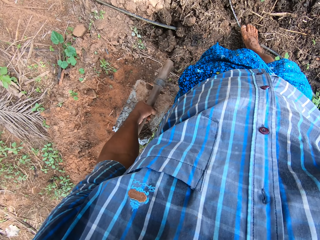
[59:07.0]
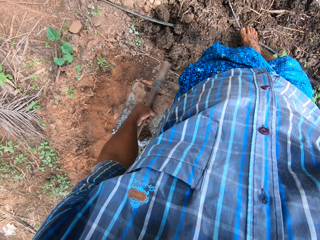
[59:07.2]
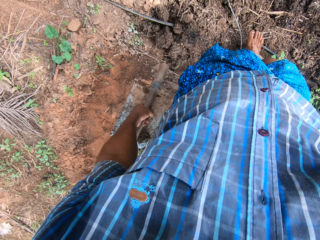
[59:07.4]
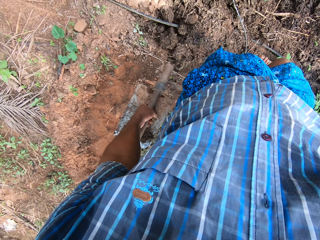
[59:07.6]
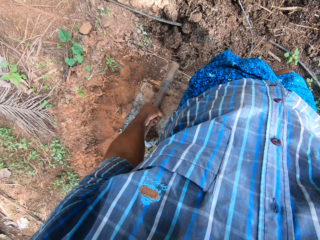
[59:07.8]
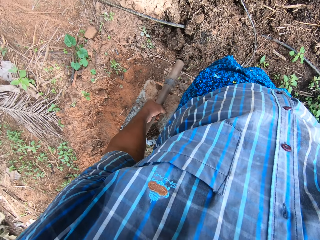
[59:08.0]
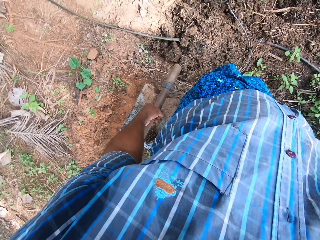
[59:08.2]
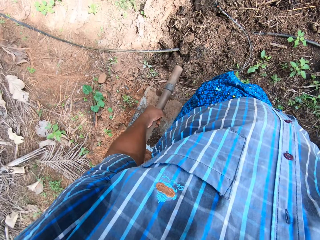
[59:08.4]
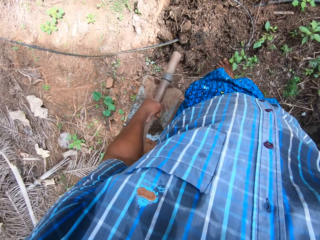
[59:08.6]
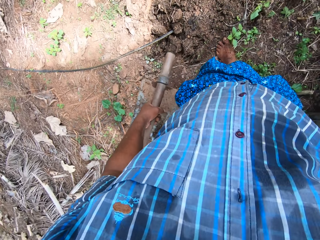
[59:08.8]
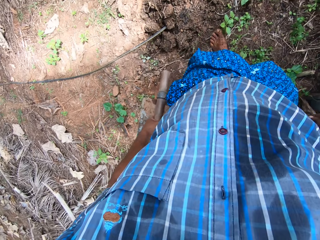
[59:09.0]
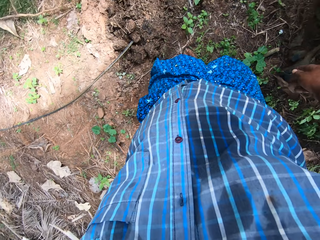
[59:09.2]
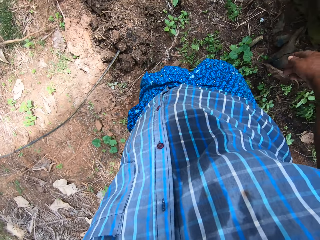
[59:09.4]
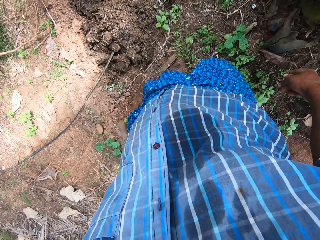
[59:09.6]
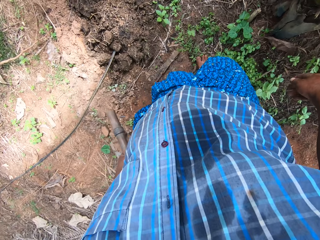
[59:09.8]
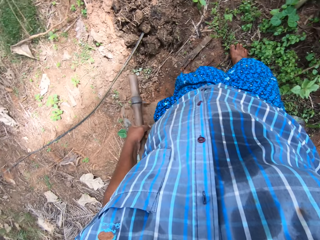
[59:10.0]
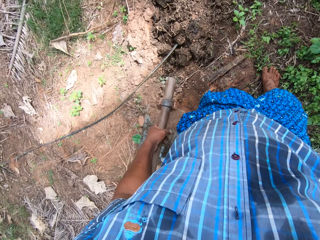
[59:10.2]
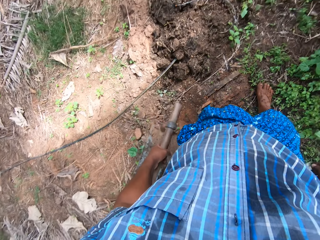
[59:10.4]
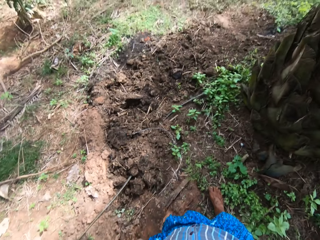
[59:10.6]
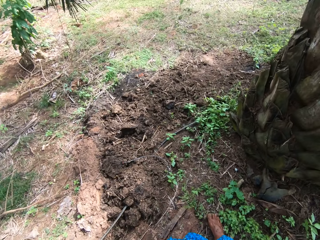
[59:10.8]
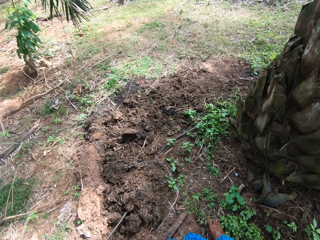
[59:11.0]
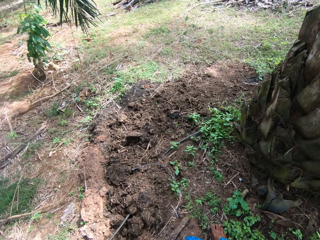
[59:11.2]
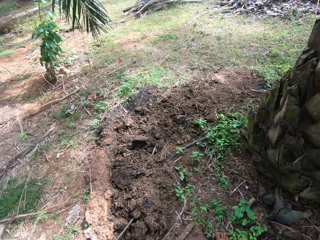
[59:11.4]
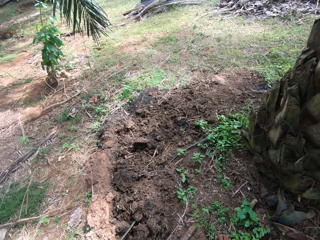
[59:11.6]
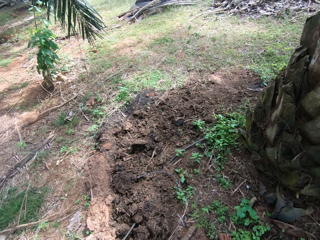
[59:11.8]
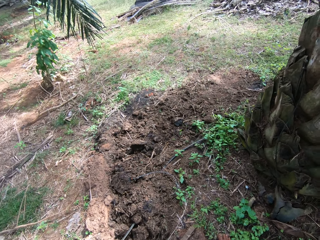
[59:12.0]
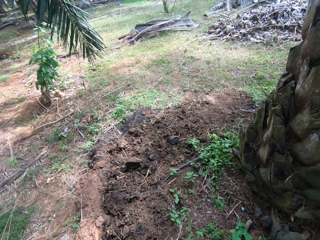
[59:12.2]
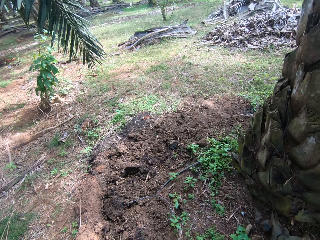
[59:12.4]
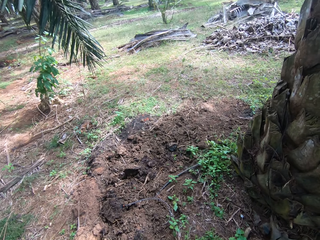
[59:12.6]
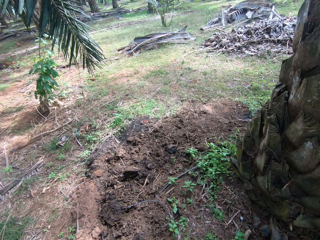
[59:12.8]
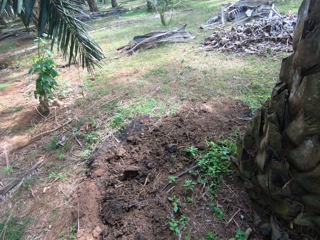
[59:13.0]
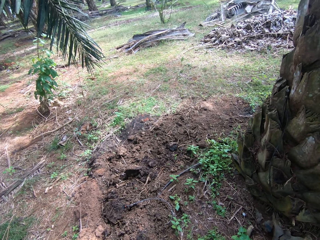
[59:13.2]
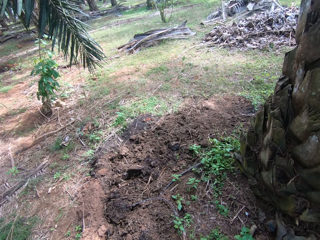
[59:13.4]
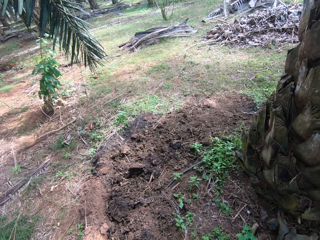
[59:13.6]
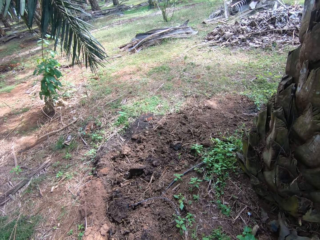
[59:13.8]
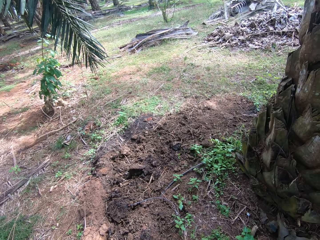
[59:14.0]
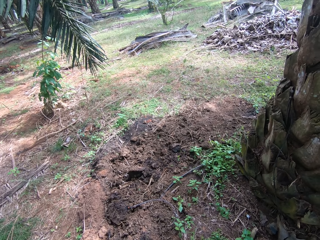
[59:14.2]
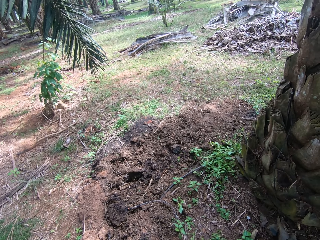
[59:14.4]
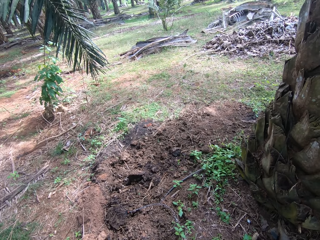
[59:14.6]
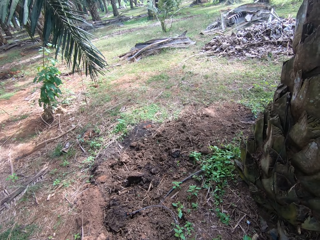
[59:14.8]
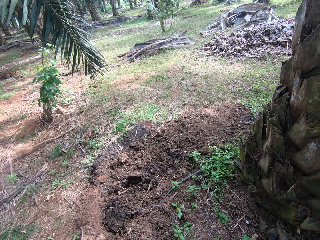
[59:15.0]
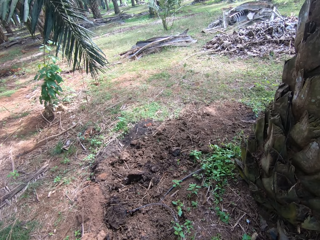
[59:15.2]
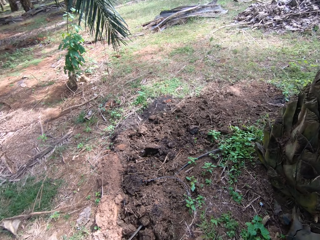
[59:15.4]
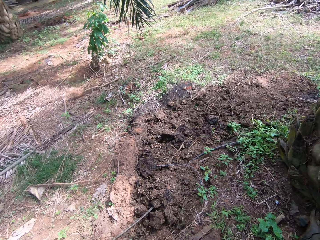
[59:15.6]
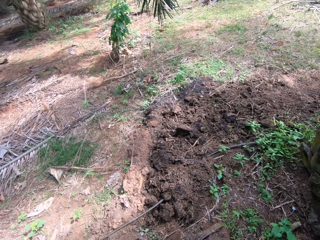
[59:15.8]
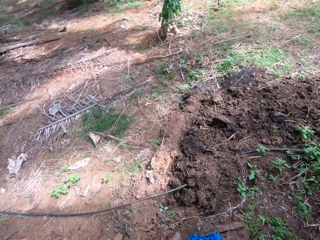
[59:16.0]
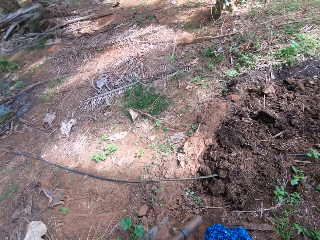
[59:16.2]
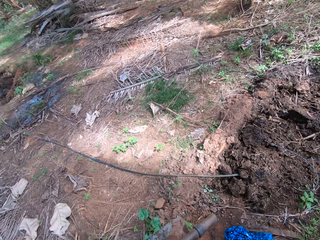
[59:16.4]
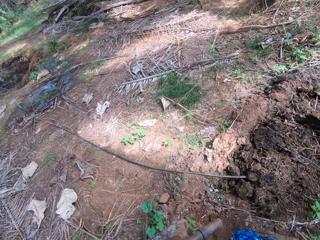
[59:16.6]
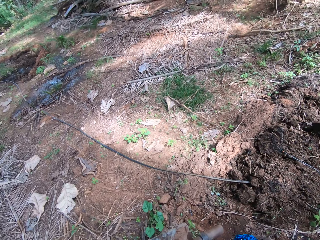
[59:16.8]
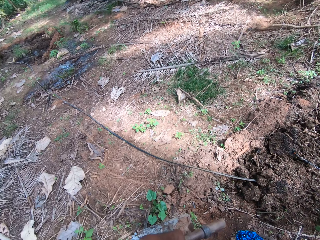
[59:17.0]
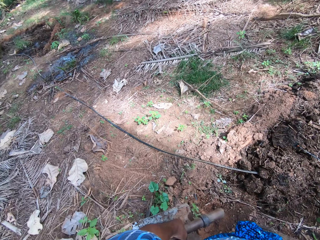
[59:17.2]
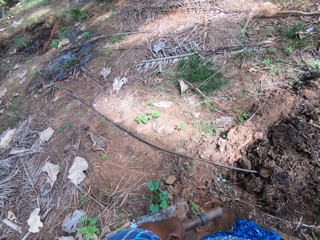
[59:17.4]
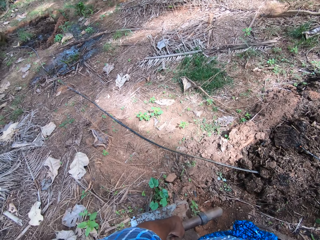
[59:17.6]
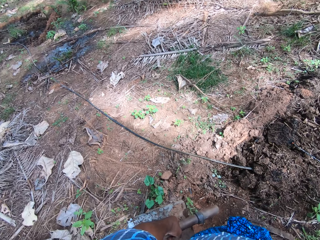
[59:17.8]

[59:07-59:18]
The camera wearer looks around the farm.

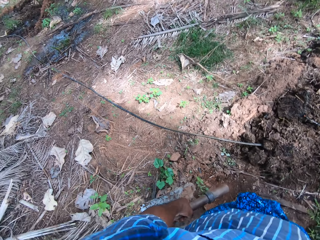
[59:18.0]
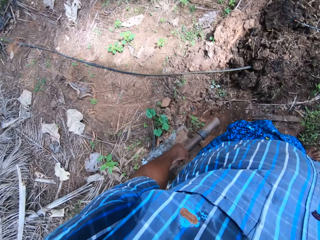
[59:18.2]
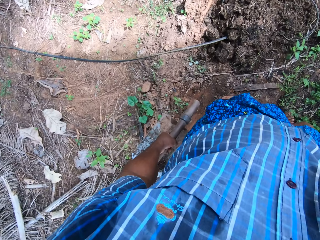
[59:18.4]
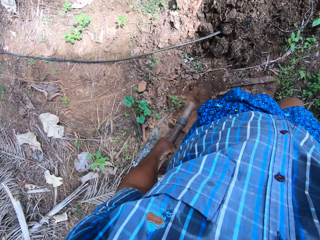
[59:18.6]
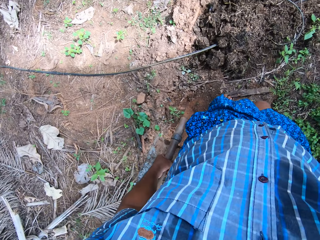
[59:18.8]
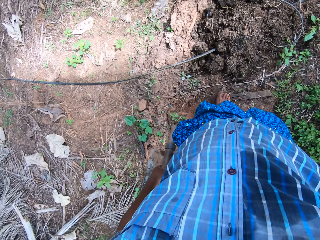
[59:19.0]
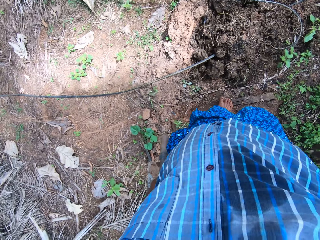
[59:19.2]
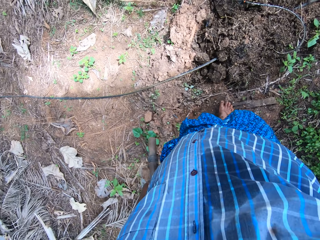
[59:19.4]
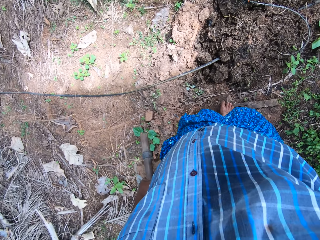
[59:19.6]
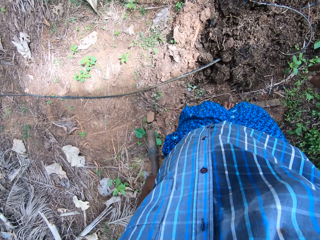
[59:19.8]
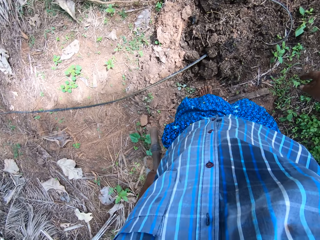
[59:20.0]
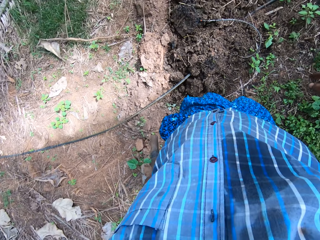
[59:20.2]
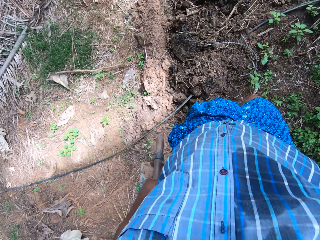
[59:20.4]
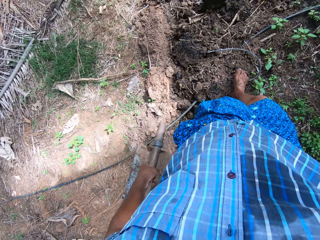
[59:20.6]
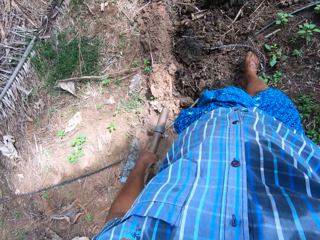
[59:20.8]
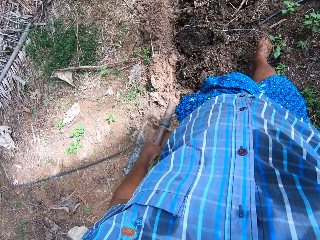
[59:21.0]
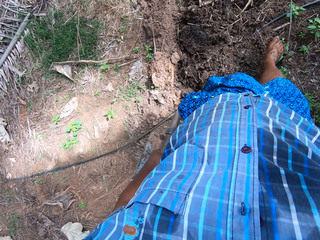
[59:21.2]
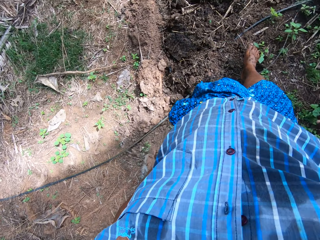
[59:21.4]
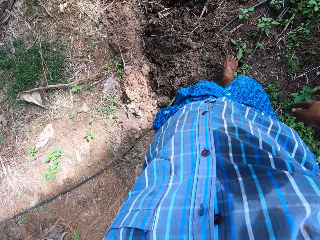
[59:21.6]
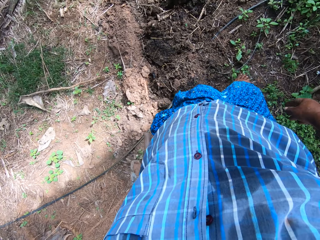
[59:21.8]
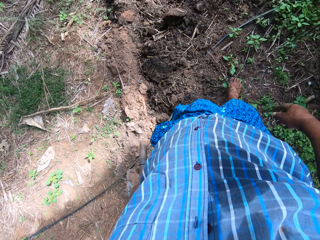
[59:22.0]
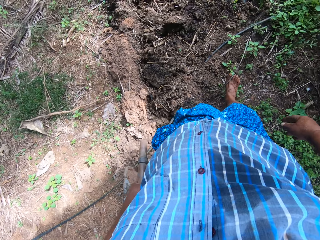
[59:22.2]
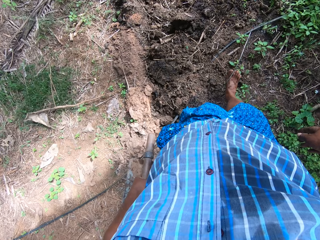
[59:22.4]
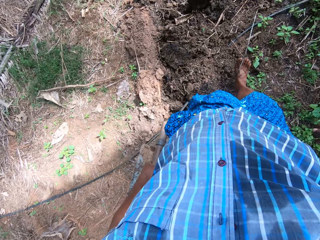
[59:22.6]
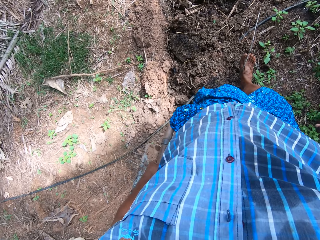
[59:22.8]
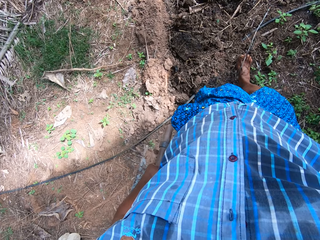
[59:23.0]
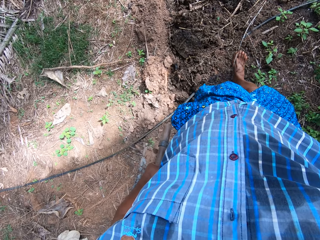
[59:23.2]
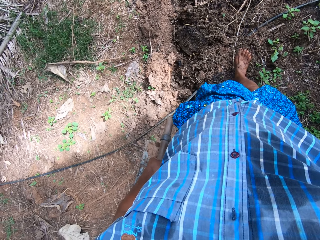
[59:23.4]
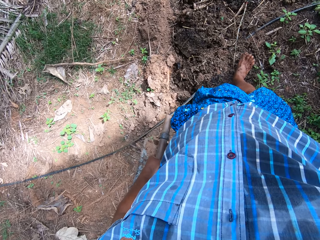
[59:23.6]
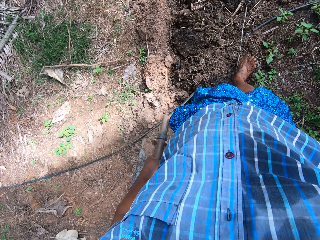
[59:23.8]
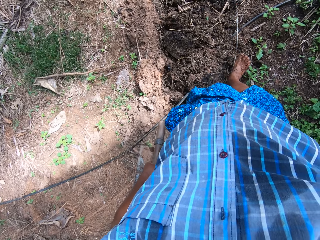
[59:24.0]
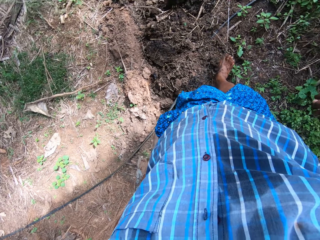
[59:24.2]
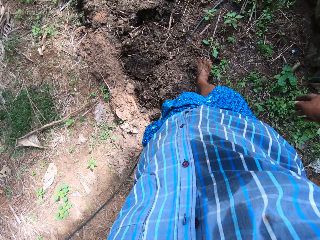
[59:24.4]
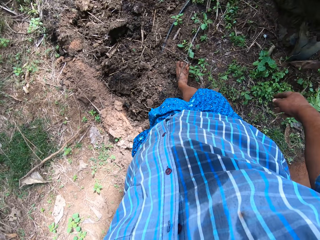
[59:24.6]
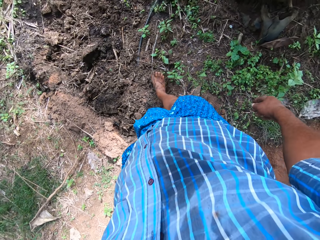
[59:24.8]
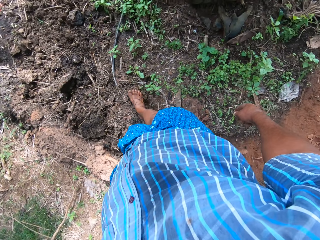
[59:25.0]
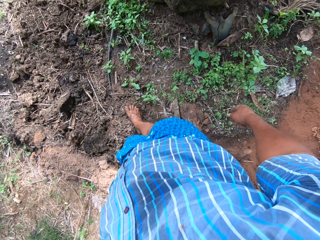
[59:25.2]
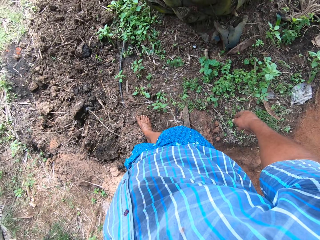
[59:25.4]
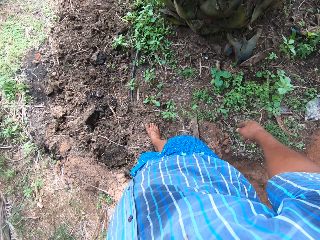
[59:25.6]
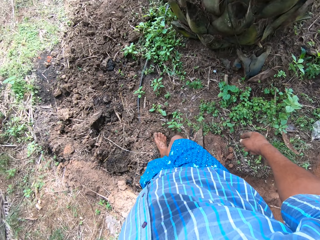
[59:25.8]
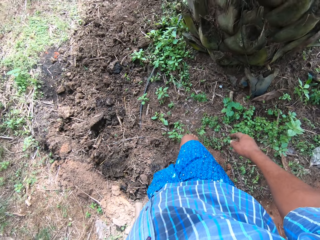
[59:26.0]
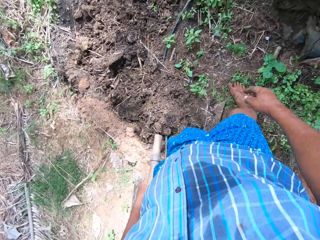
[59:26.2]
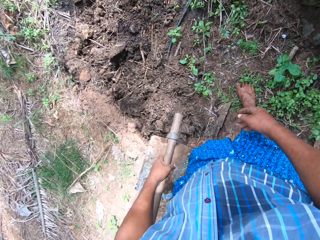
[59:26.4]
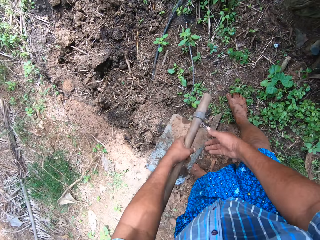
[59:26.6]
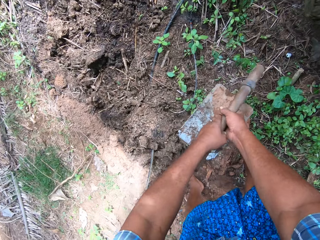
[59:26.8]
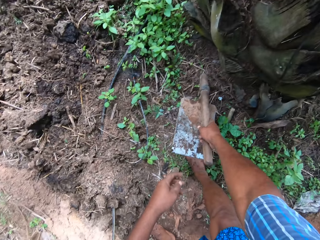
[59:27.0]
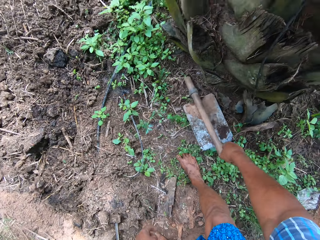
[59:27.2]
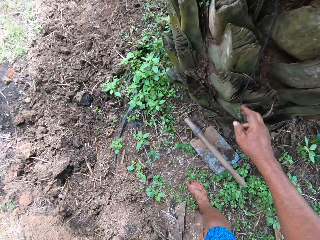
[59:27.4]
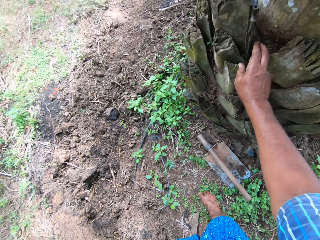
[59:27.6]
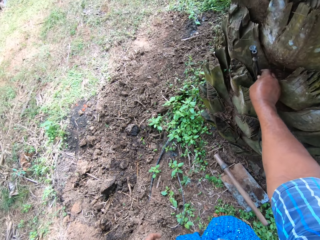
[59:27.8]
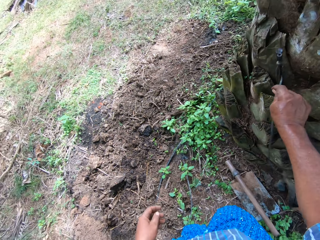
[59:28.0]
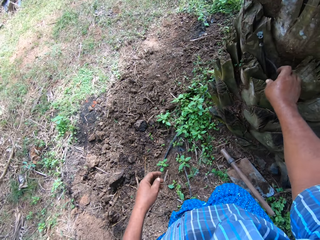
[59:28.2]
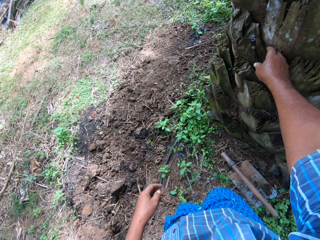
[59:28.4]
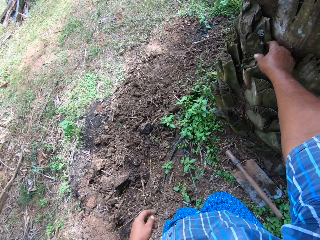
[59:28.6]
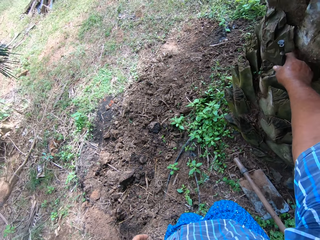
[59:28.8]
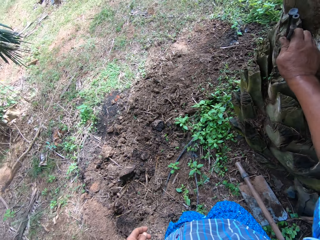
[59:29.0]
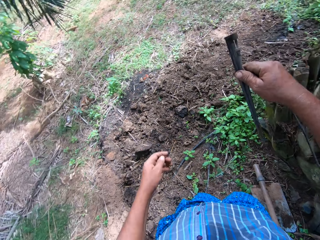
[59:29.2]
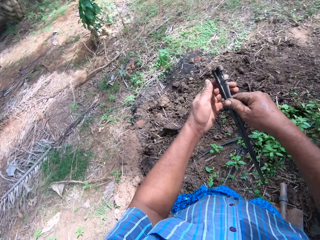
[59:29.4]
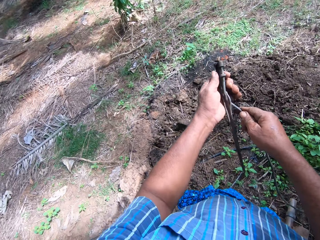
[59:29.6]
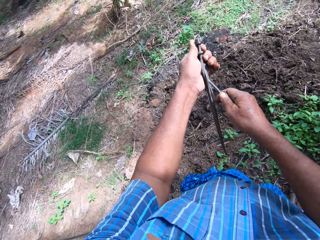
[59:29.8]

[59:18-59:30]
The camera wearer moves the water pipe with the right leg. They drop a hoe on the ground beside the tree. They pick up the sprinkler holder from the tree.
